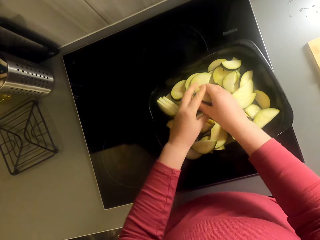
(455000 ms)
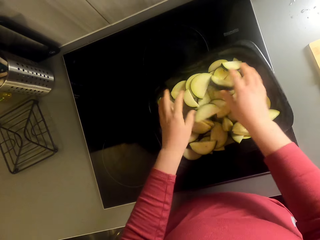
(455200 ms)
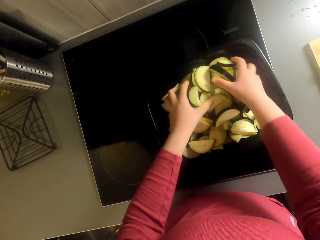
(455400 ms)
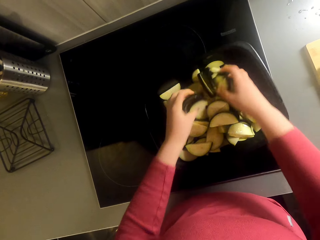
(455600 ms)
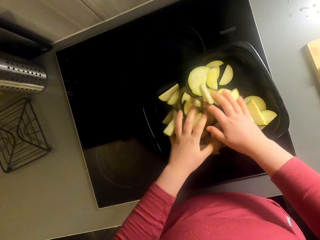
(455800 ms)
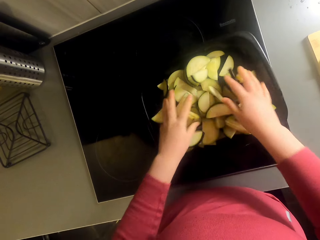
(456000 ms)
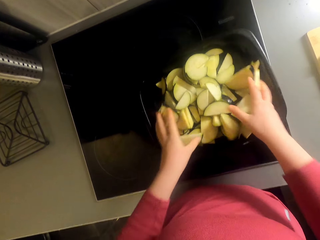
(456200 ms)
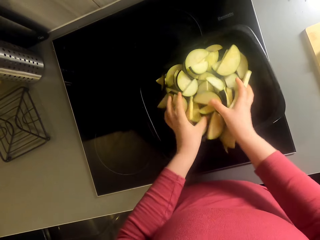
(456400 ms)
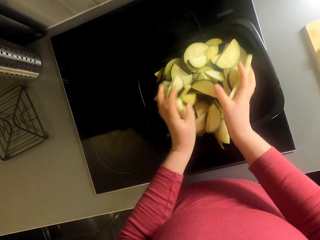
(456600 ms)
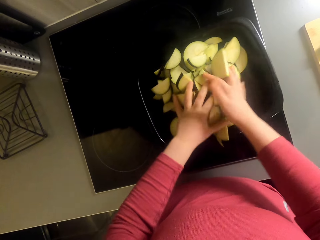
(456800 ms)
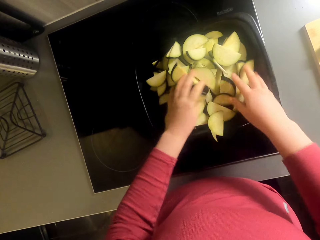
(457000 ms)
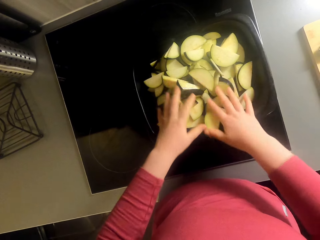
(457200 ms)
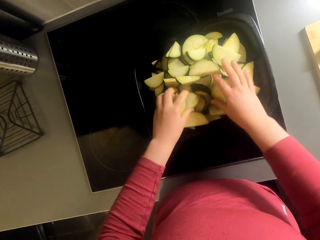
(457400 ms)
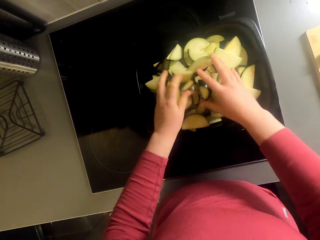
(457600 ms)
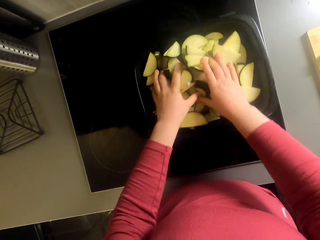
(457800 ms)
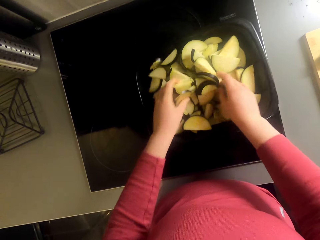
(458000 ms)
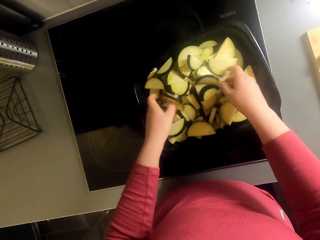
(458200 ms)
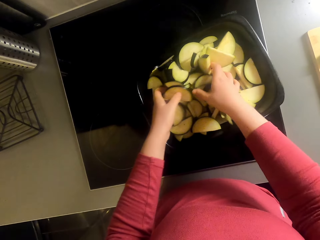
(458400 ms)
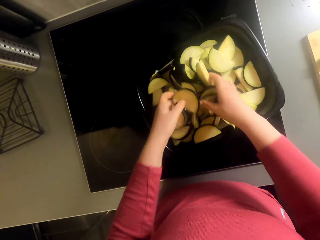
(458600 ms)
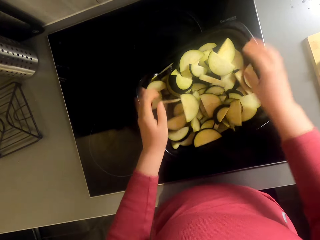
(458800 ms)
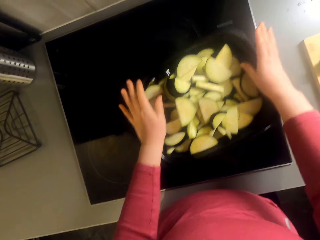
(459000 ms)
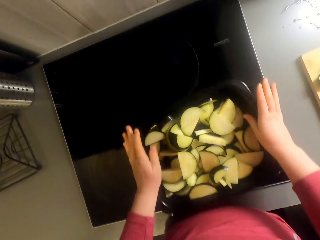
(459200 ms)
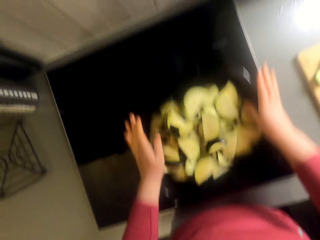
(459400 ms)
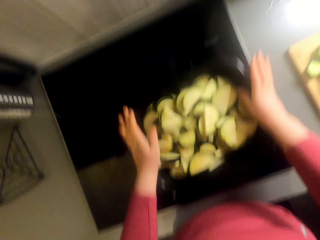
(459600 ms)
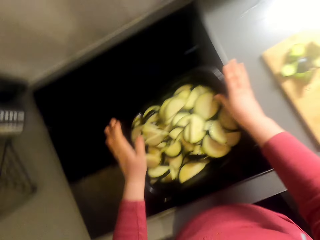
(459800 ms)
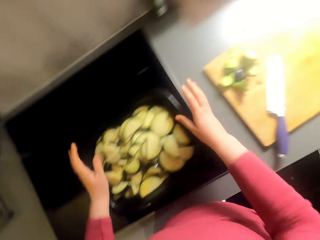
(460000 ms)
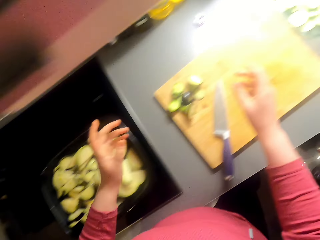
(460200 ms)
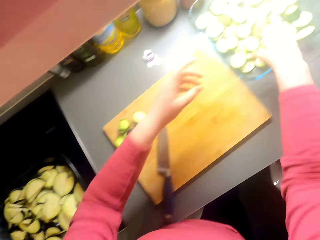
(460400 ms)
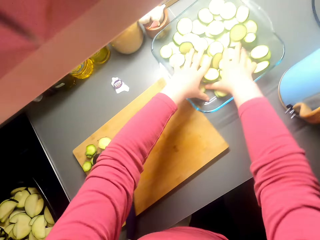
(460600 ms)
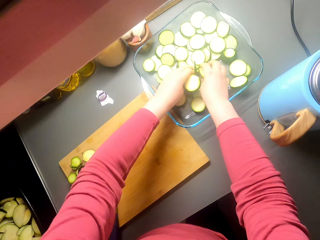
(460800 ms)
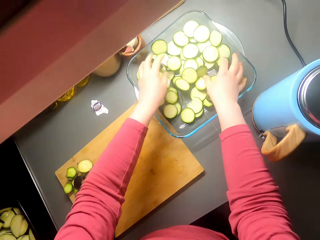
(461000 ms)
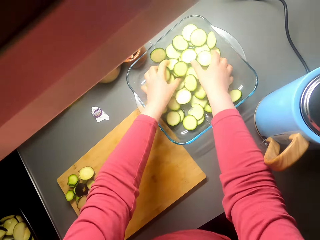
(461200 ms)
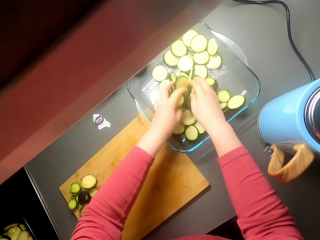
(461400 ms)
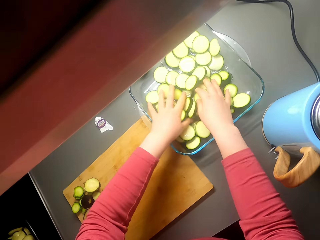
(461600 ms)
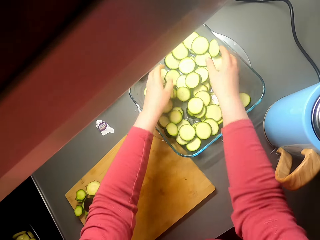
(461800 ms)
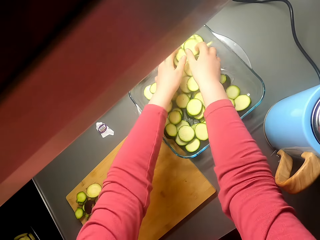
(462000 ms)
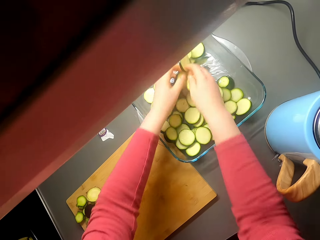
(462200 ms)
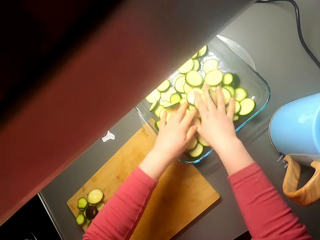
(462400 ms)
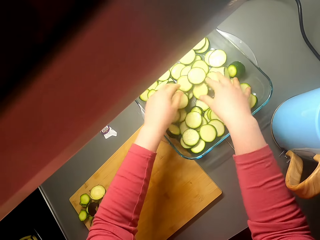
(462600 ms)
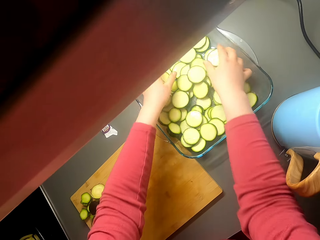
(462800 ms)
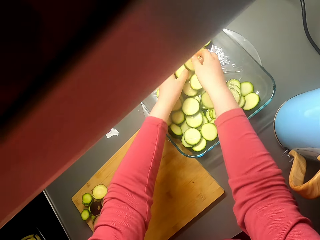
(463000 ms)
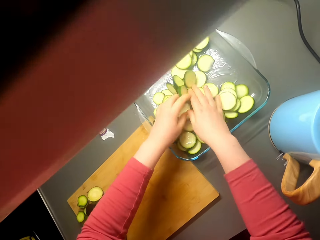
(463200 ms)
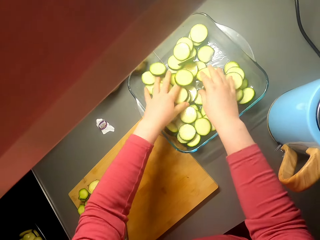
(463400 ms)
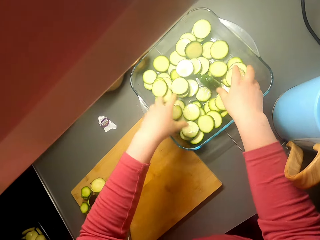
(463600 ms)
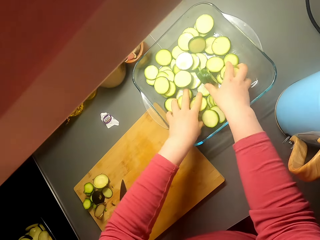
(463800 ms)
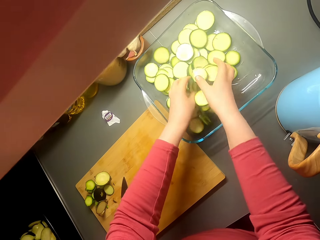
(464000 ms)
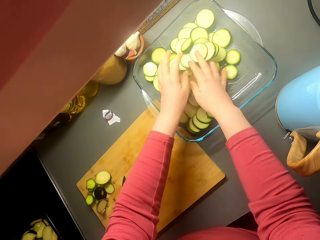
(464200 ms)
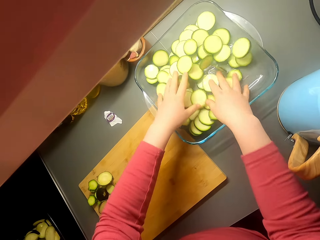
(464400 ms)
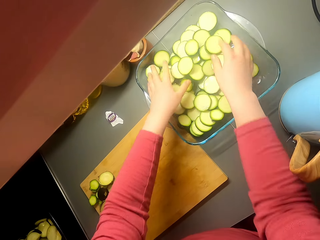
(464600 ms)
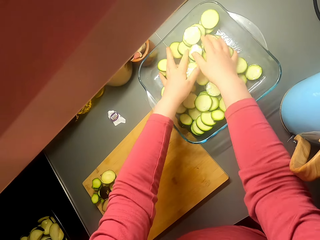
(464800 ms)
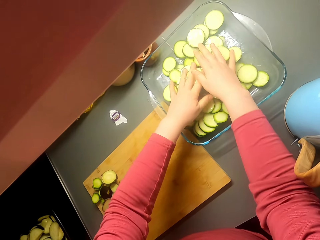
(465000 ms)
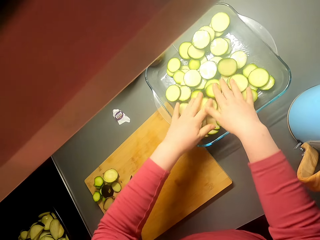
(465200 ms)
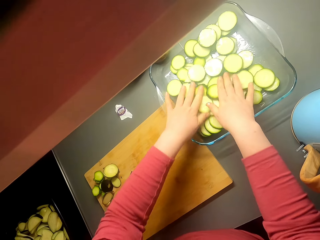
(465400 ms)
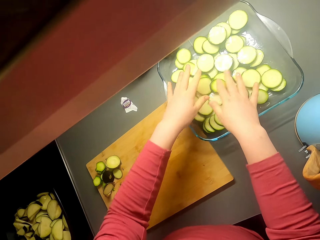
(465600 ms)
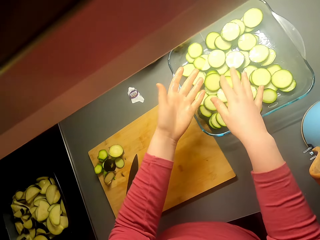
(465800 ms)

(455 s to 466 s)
The camera wearer shakes the baker pan. They mix the oil with the eggplants.

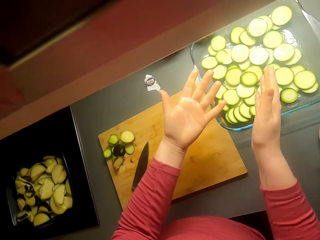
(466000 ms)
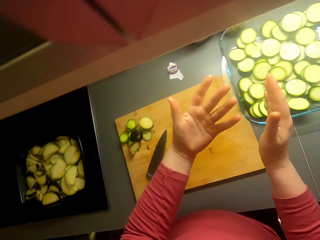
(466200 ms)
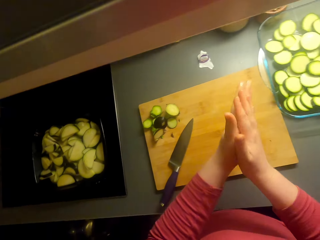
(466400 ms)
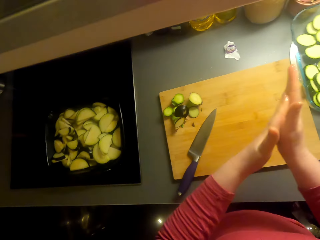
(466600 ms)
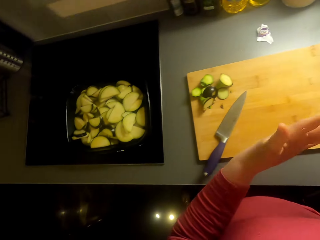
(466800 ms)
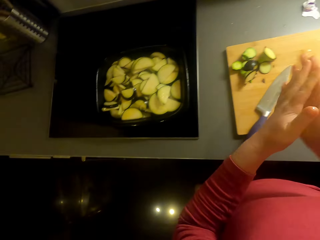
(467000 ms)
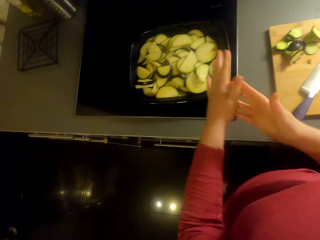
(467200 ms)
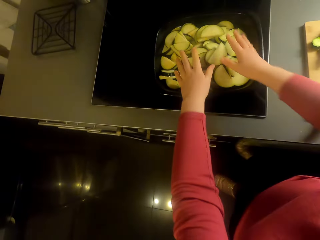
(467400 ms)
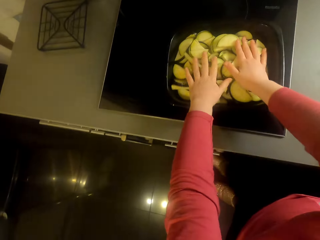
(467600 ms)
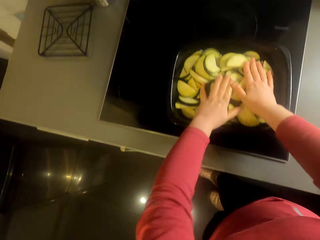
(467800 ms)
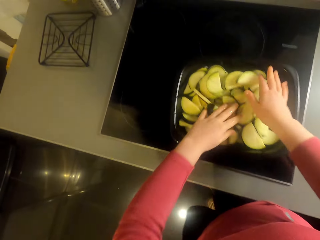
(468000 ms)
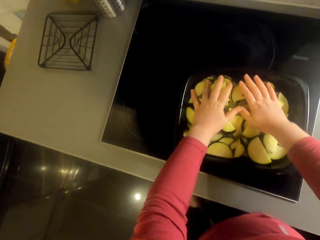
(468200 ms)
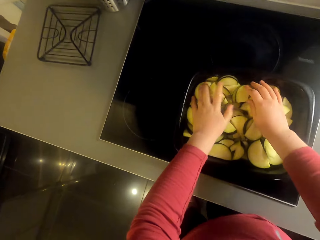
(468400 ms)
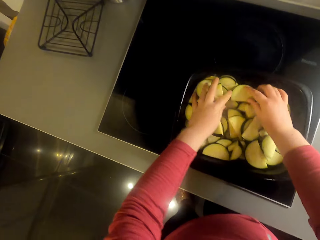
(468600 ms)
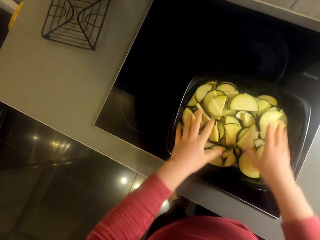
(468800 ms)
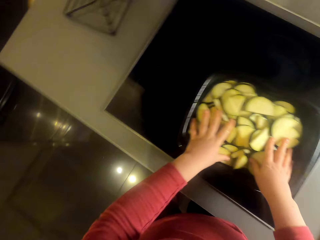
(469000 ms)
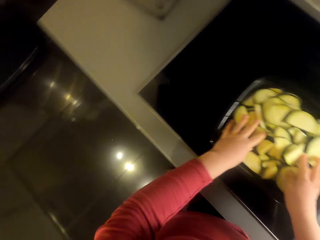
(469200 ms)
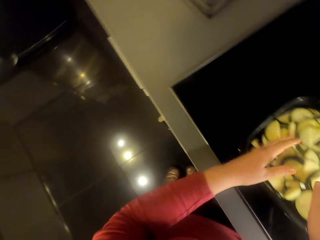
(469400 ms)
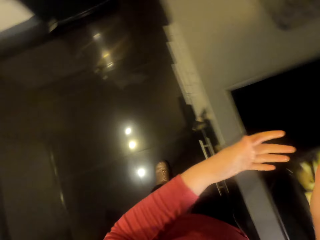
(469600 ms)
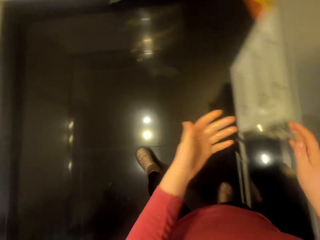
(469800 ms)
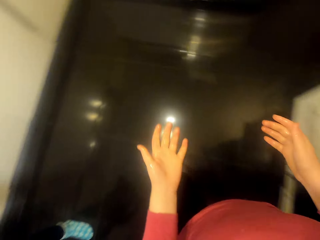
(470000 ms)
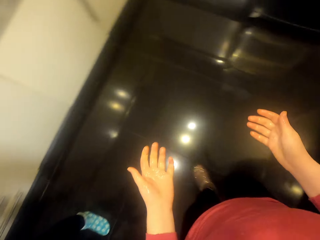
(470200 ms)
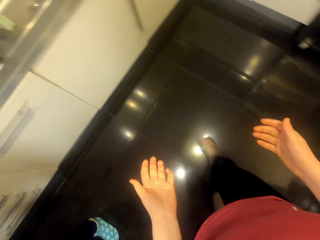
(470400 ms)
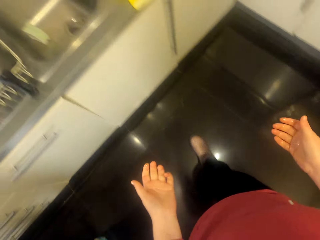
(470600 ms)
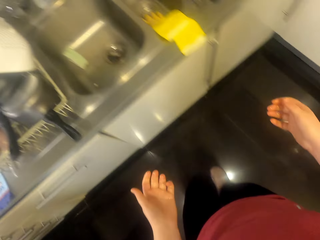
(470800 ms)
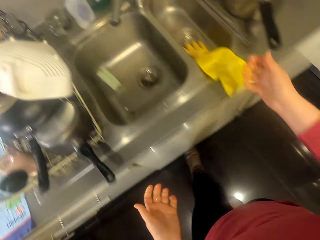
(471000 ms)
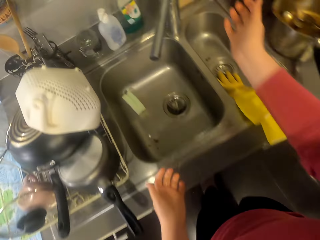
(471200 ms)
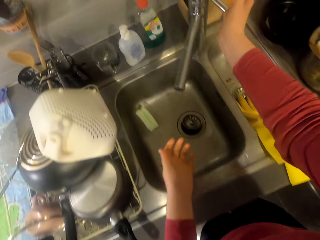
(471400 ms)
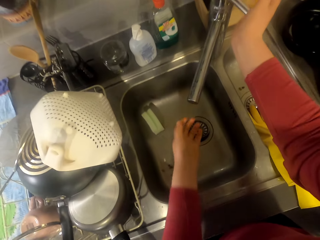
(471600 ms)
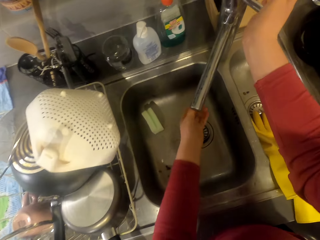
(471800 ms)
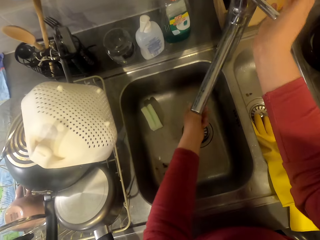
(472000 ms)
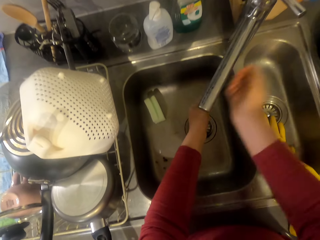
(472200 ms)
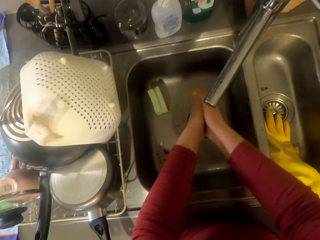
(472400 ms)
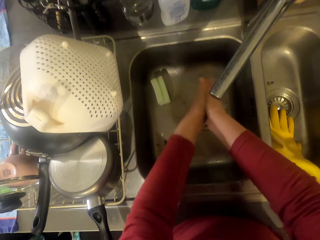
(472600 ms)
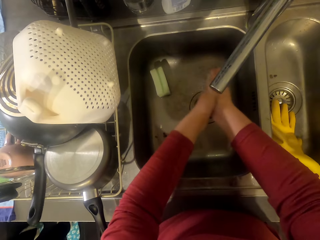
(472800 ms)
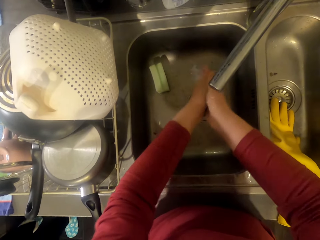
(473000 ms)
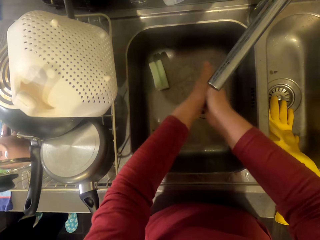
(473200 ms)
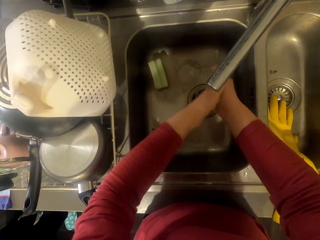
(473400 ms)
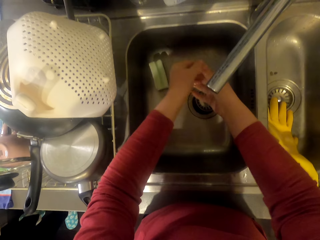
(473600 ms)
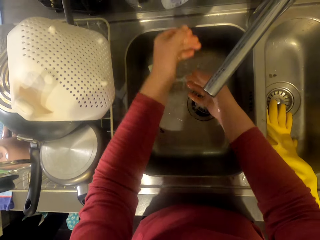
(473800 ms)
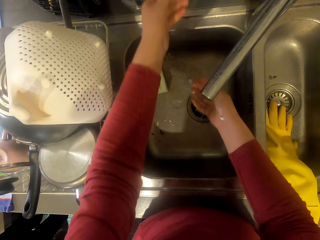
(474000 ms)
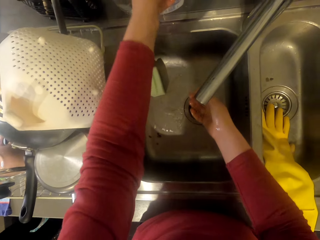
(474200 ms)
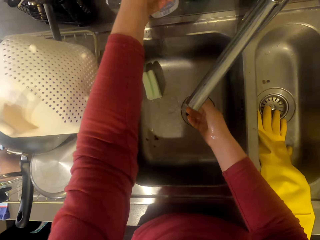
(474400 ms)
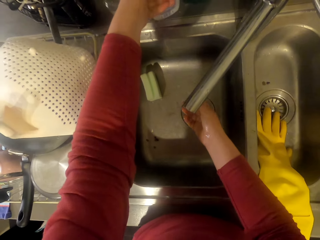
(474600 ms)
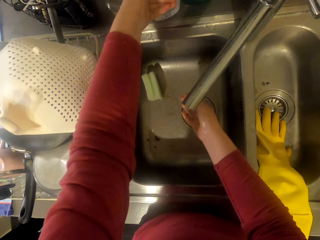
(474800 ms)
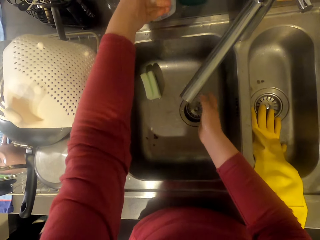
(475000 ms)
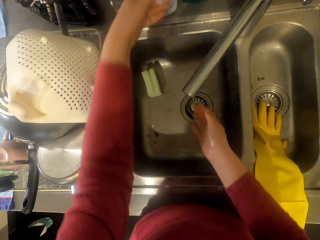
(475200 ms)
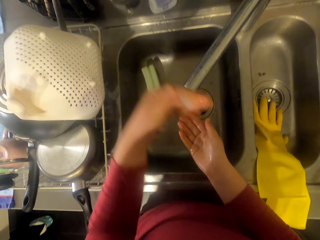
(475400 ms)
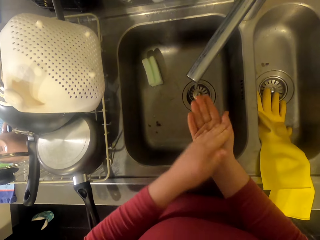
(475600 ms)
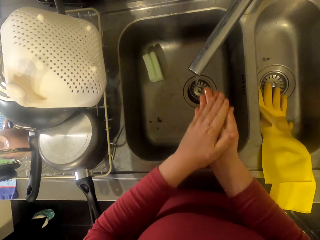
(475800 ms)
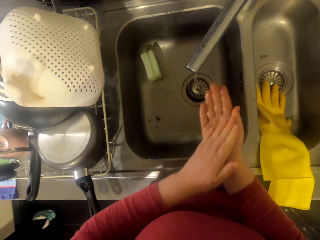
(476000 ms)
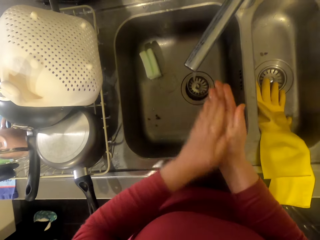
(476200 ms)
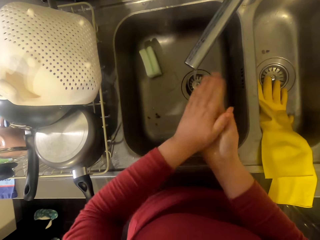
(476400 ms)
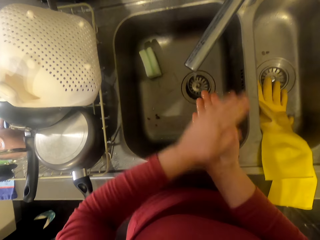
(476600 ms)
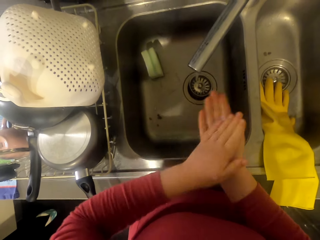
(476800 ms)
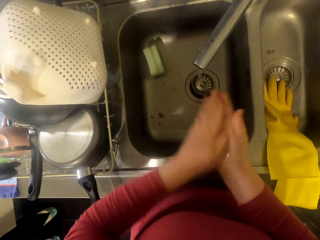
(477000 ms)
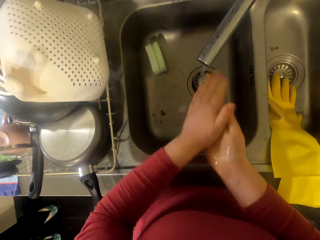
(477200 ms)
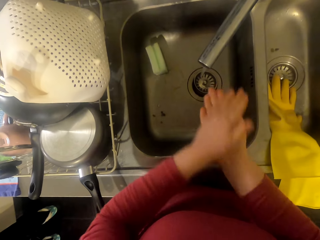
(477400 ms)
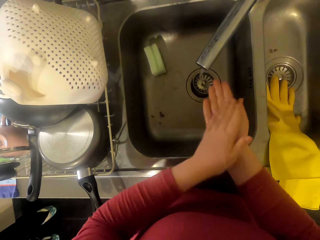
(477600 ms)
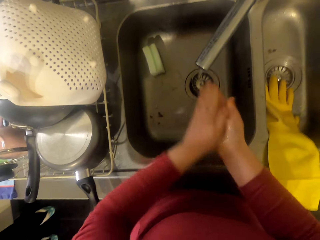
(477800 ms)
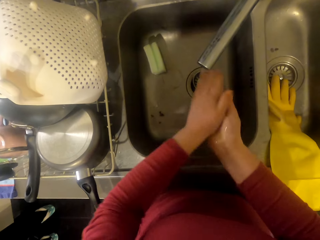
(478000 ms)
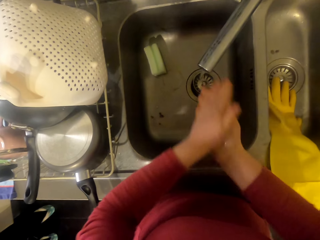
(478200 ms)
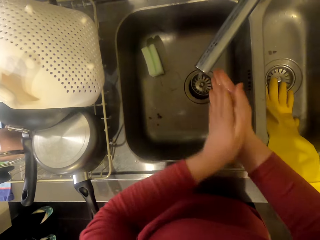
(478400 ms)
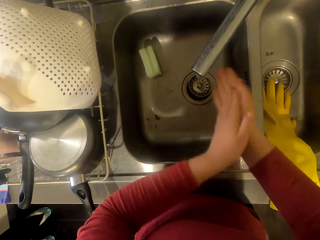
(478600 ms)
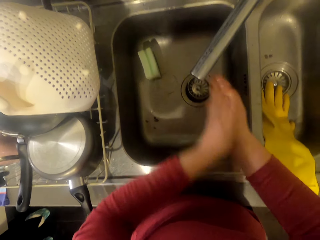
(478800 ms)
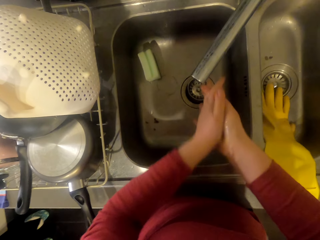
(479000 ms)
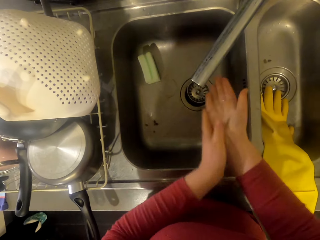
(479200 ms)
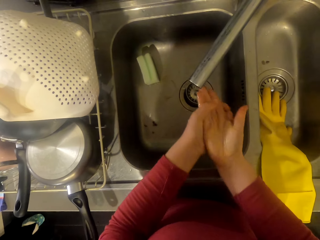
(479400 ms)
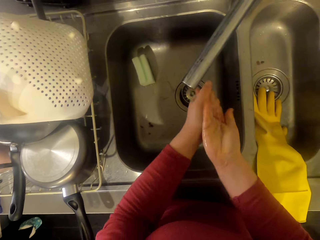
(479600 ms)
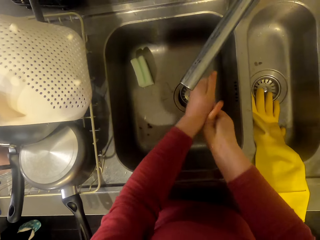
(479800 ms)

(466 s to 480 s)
The camera wearer mixes the oil with the eggplants. She walks around the room. She opens the water tap. She washes her hands. She draws detergent with her hand. She washes her hands with soap.
